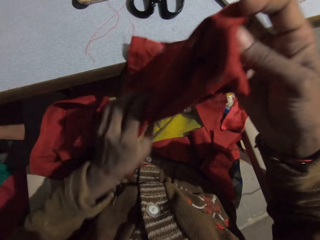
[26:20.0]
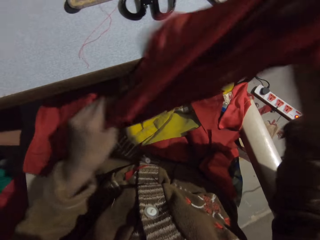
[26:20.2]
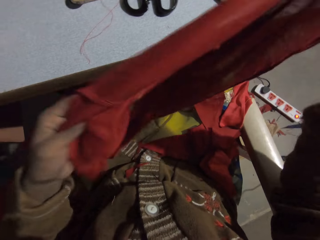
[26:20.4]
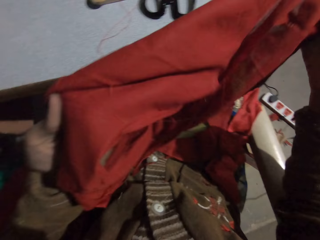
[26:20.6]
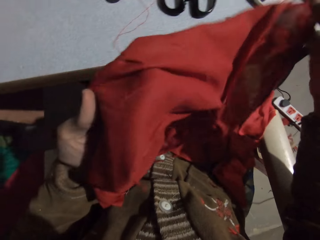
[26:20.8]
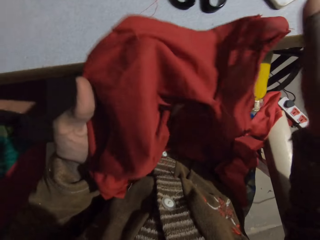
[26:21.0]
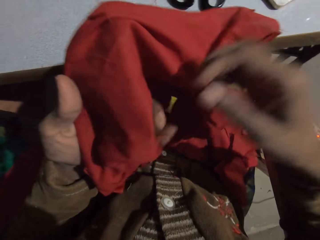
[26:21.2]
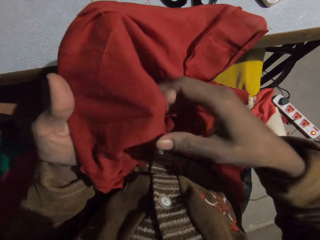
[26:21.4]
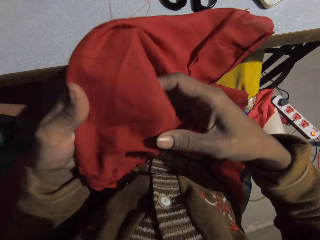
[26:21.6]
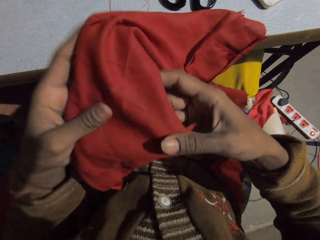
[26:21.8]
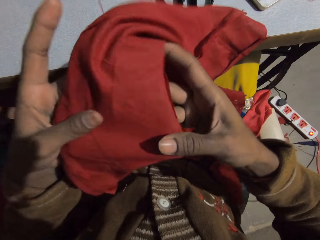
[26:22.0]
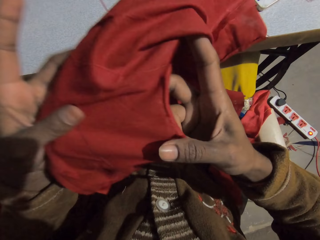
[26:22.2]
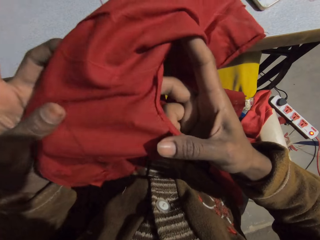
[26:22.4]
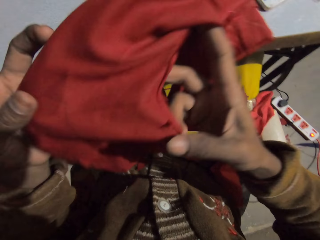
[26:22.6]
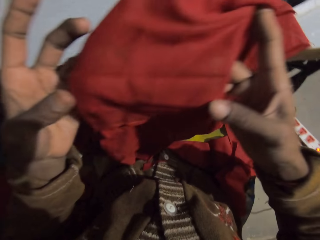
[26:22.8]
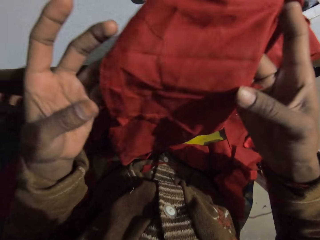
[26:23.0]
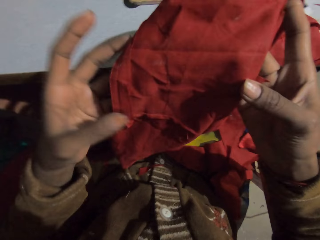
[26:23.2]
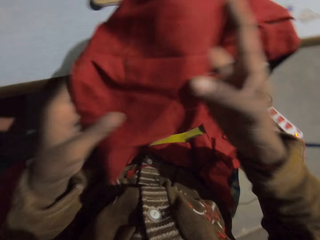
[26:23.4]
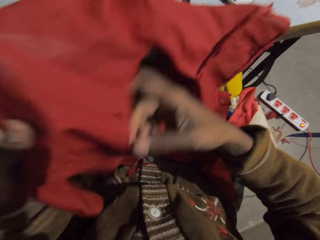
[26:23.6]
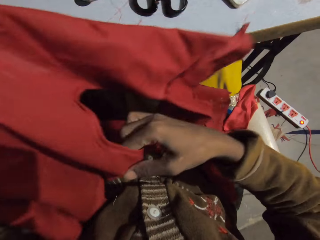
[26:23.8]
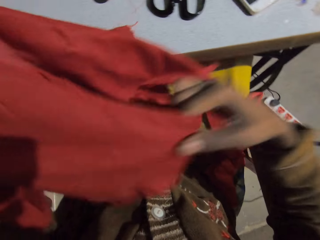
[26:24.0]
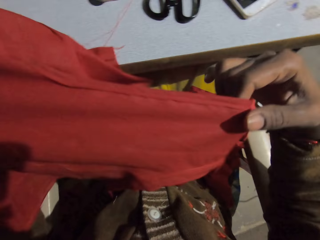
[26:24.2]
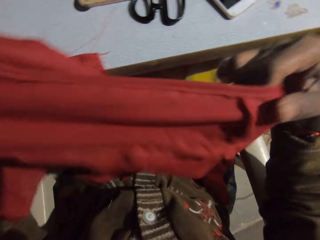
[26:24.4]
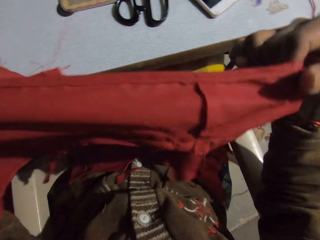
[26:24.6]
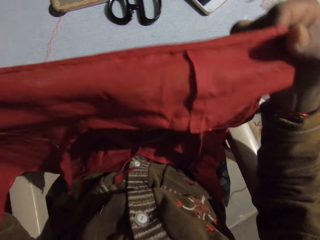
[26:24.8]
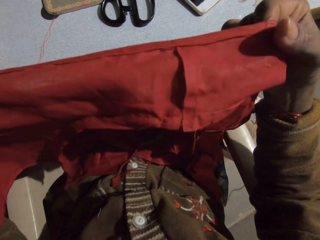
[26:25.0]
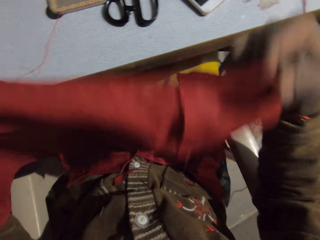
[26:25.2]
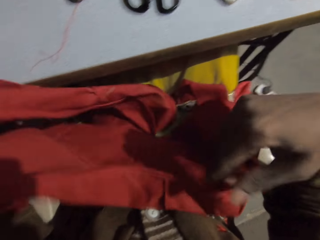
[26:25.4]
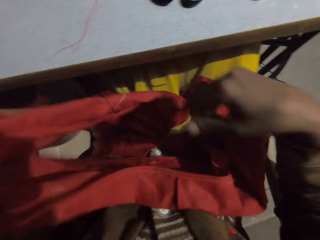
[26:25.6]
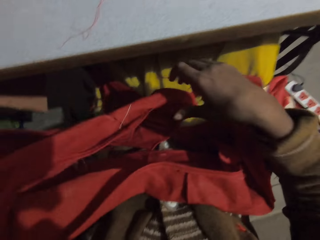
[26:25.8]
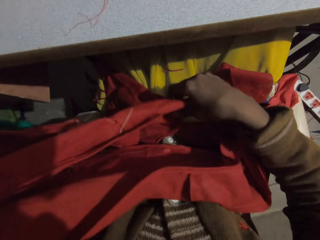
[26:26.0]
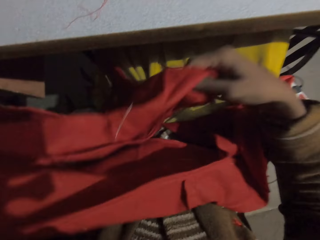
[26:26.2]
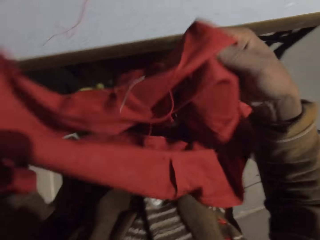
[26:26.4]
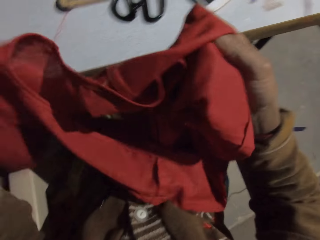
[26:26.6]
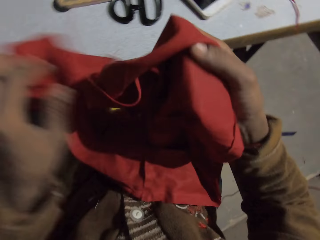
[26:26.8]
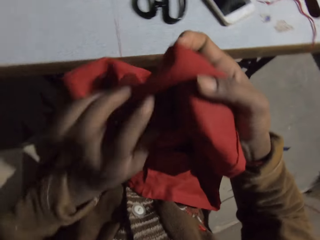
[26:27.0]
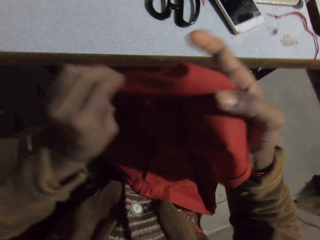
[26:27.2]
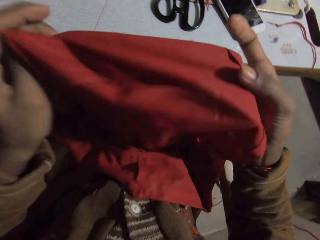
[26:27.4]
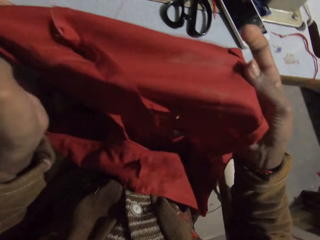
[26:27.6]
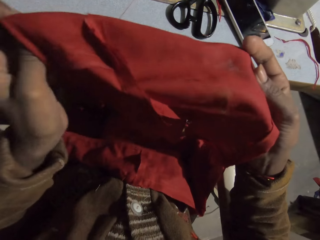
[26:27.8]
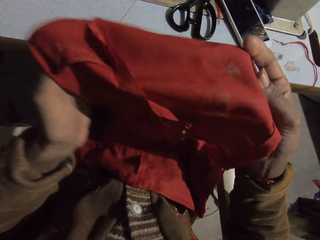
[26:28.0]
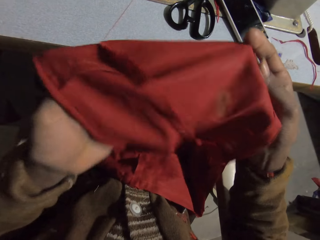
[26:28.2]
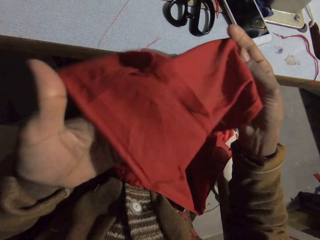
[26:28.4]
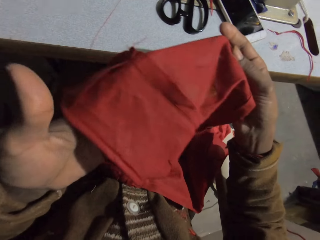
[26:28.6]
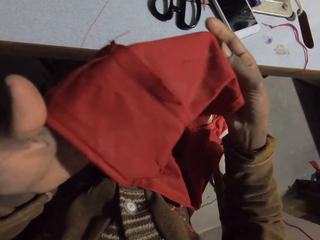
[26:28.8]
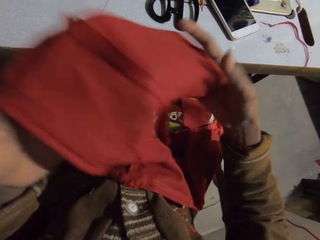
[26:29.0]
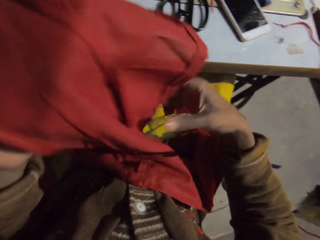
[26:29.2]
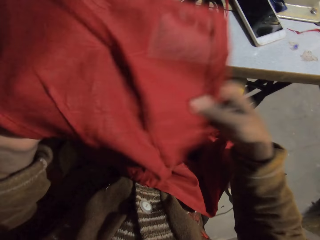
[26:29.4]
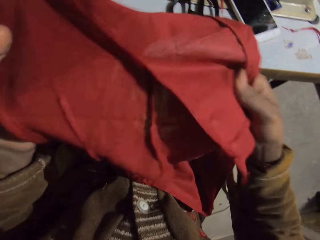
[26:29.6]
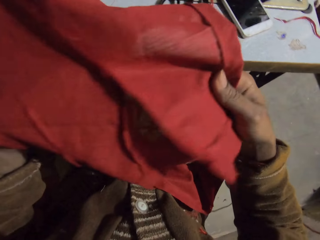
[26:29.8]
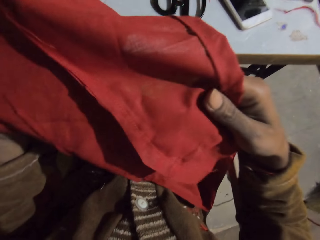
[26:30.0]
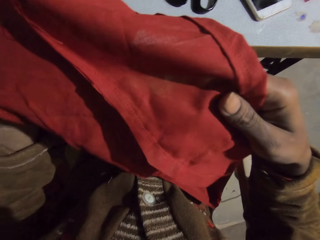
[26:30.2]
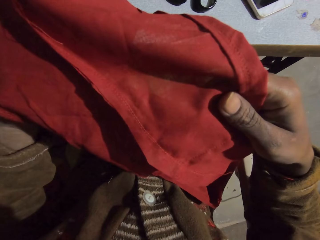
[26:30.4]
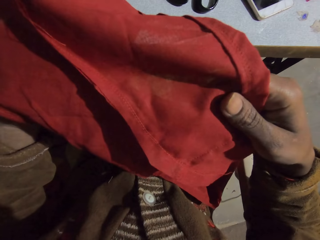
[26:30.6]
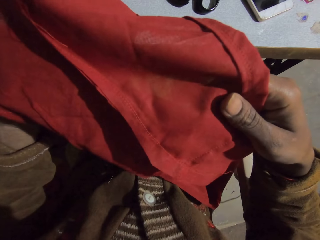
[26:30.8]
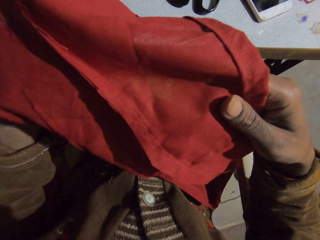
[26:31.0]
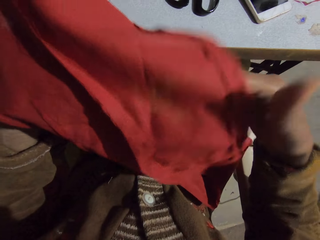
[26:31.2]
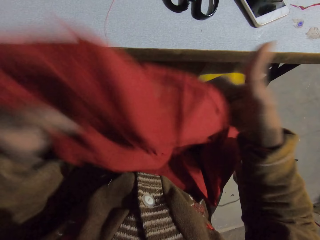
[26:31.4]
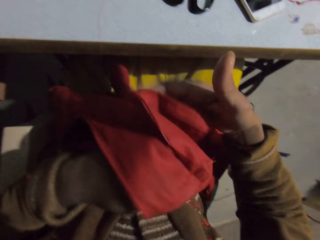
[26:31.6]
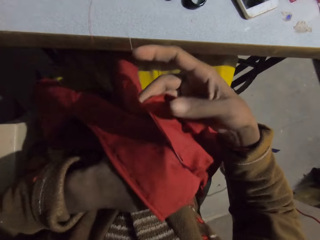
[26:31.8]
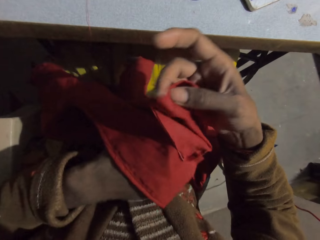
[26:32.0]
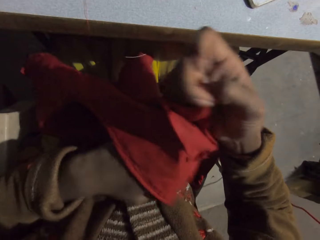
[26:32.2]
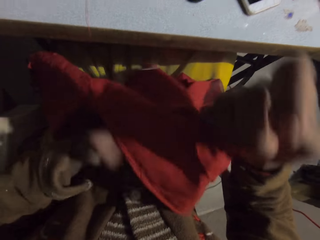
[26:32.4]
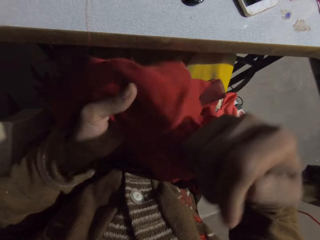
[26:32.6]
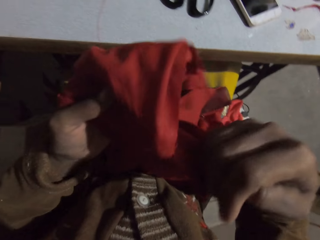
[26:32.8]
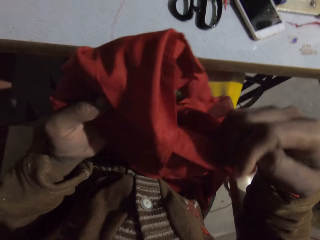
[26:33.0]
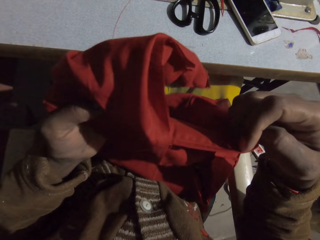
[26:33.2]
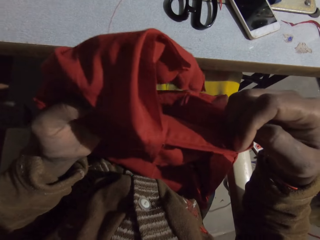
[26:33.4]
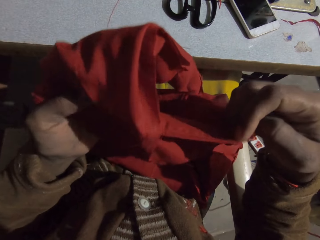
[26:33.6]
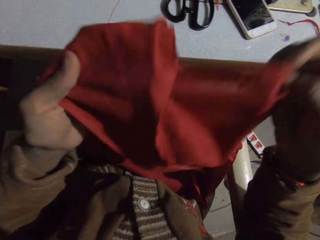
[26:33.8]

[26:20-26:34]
The camera wearer straightens a piece of cloth. They look at the piece of cloth.

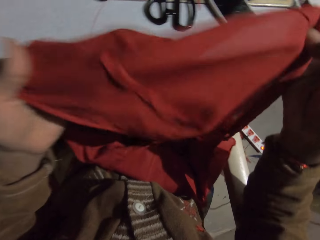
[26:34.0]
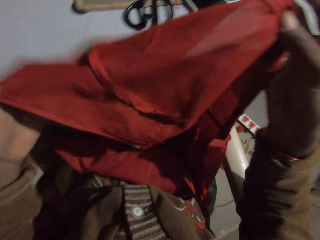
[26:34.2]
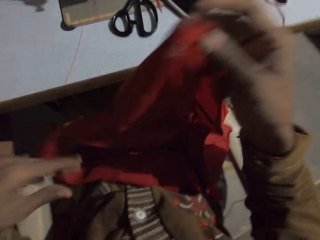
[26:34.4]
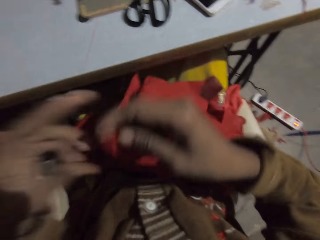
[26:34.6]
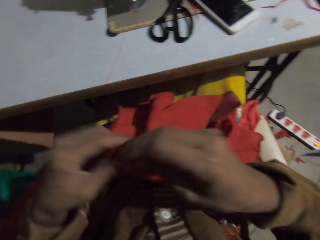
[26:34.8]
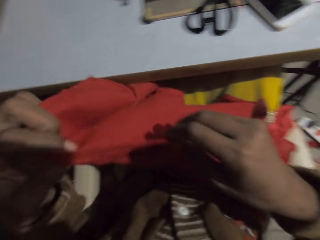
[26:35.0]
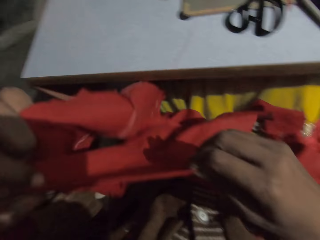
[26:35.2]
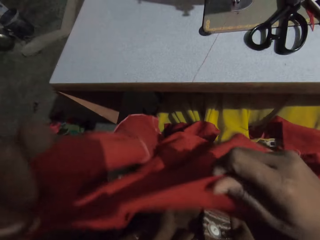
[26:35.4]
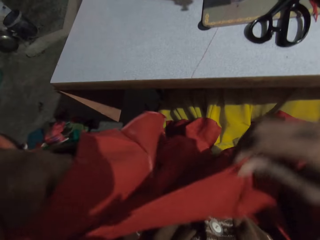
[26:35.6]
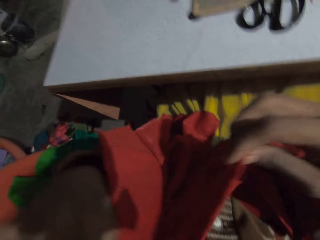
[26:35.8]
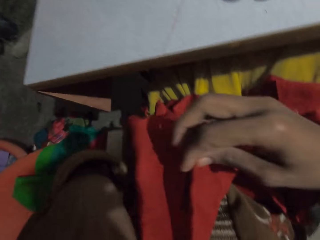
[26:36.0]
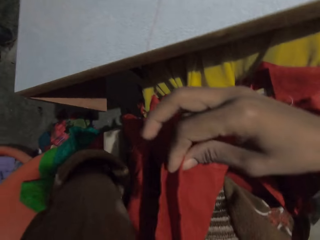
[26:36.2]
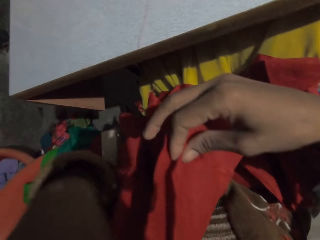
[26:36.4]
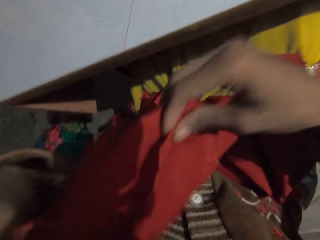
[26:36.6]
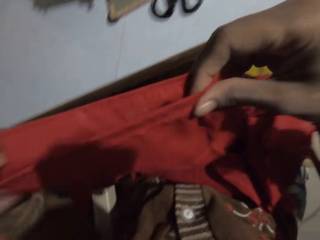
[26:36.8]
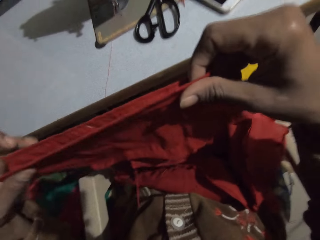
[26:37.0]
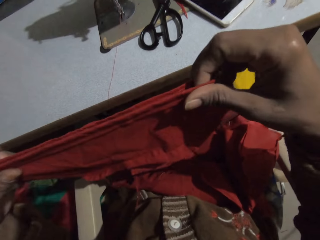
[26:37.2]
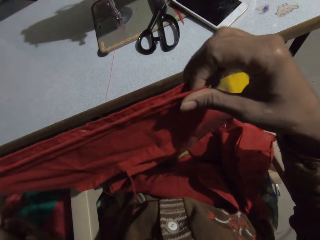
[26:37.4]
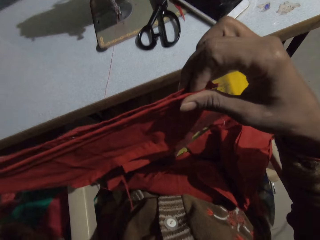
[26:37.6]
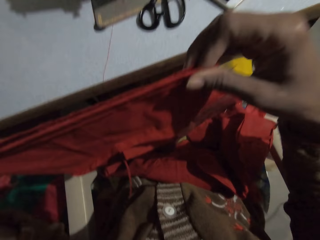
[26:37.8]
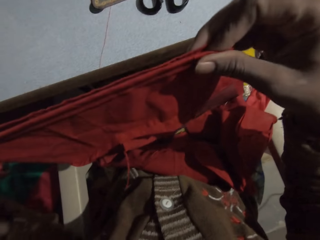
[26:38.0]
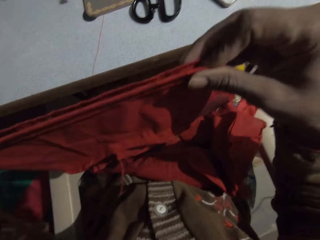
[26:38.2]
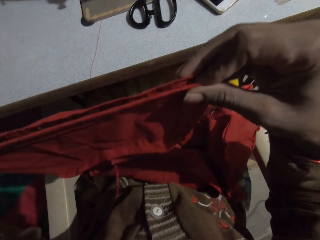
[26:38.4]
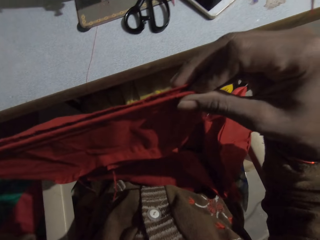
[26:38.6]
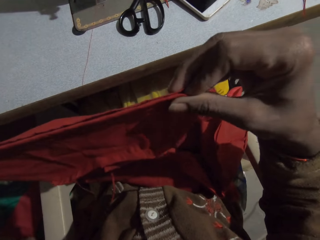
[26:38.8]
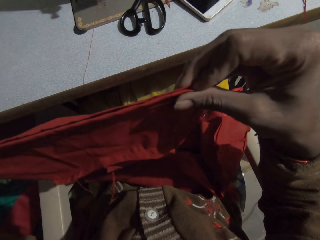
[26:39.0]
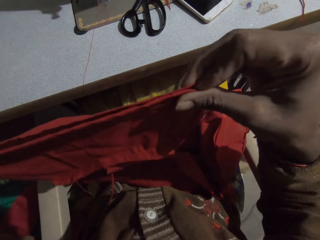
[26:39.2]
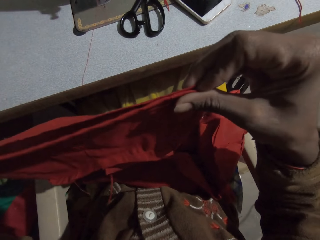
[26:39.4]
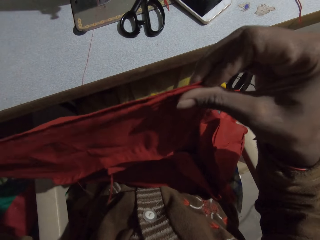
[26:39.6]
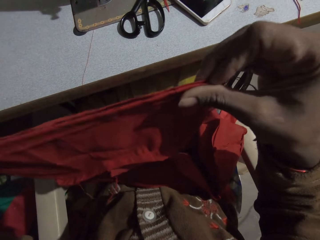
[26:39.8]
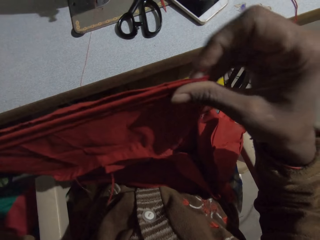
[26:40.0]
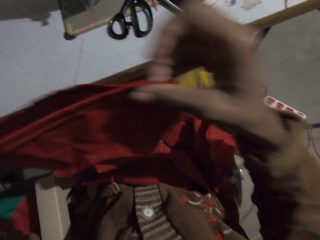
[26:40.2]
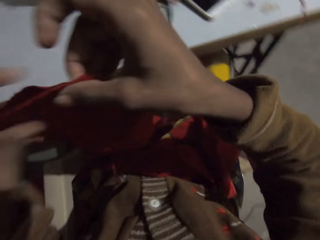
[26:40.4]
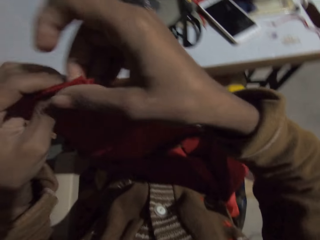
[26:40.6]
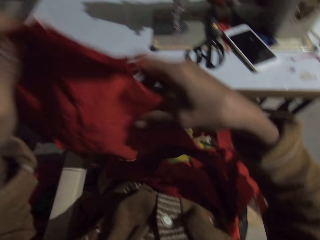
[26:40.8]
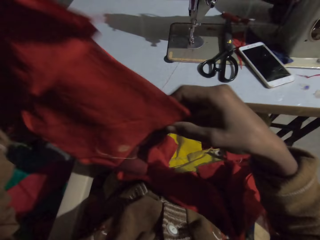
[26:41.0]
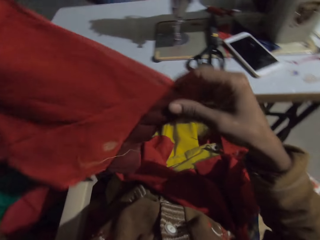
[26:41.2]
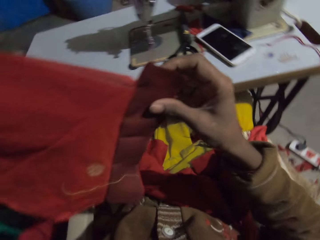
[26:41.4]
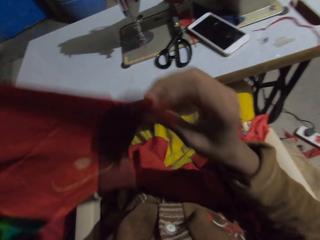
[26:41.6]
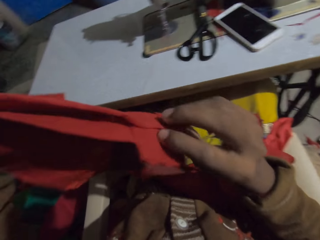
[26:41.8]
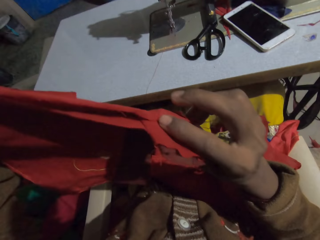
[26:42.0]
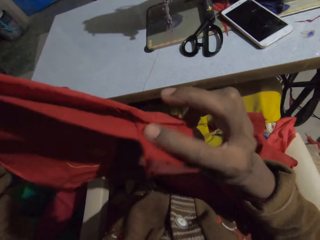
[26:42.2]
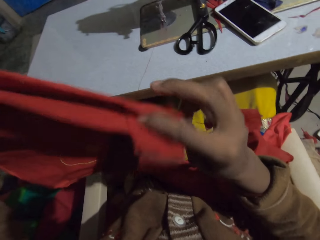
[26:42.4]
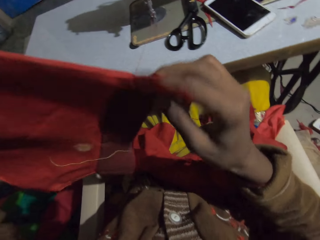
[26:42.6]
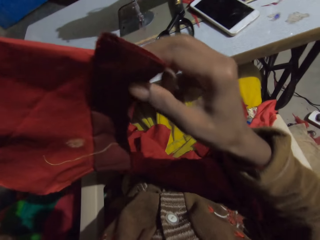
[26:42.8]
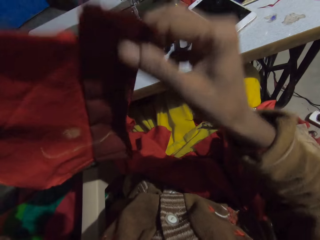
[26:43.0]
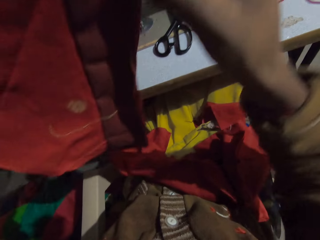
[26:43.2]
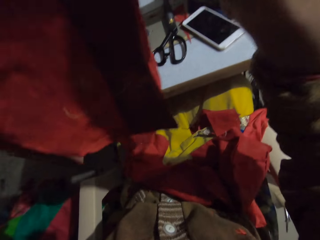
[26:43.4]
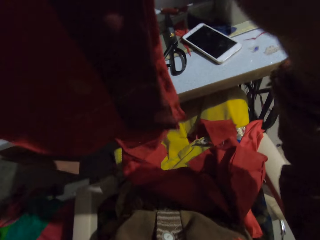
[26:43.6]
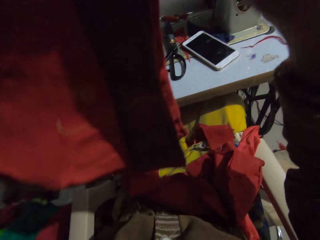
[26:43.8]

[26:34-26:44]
The camera wearer aligns the cloth. They fold the piece of cloth. They inspect the cloth. They turn the piece of cloth.
